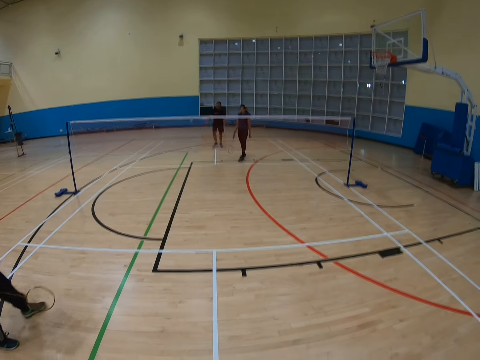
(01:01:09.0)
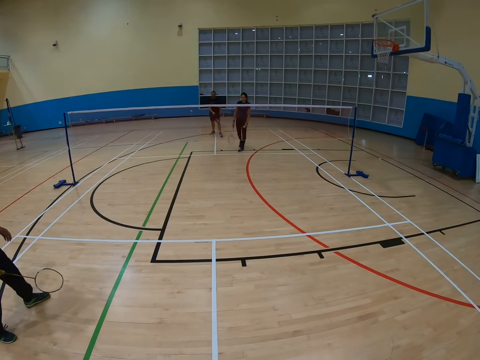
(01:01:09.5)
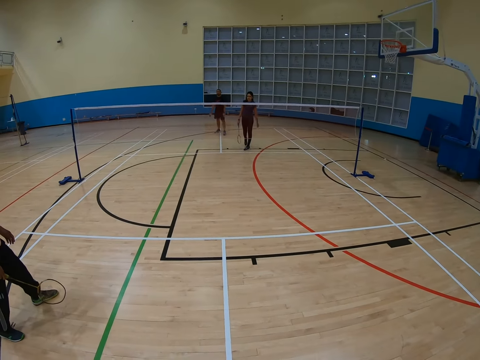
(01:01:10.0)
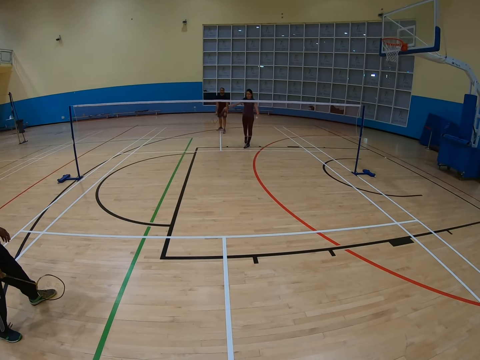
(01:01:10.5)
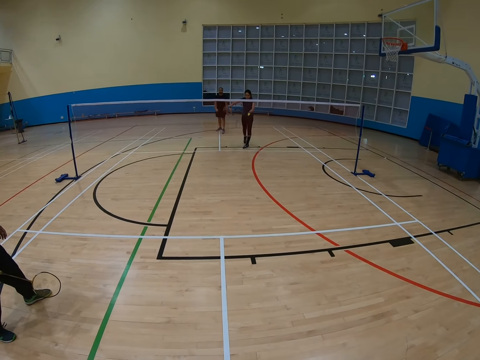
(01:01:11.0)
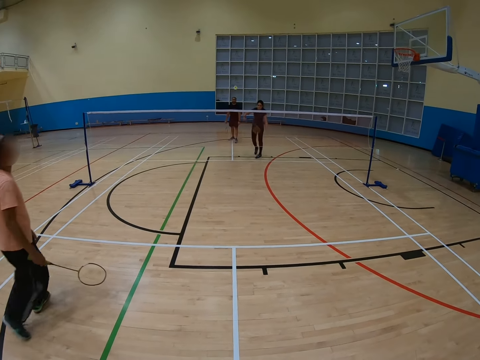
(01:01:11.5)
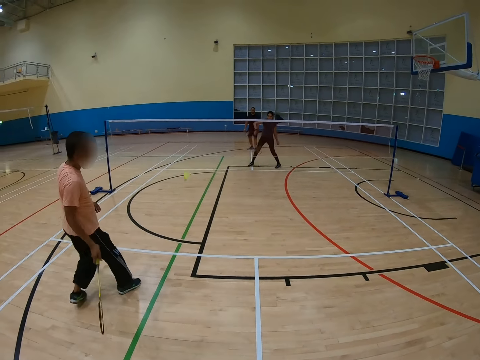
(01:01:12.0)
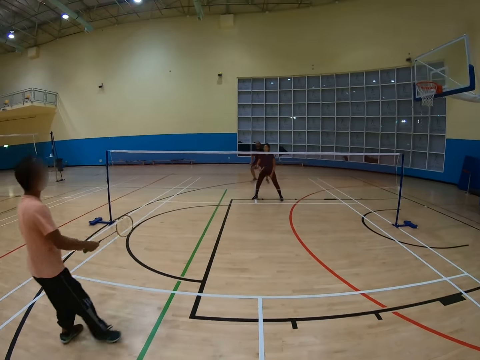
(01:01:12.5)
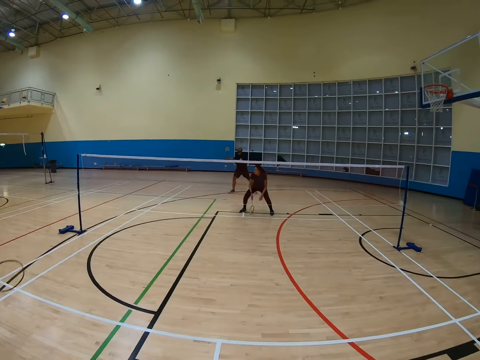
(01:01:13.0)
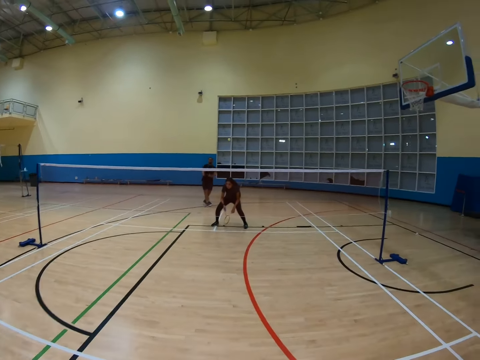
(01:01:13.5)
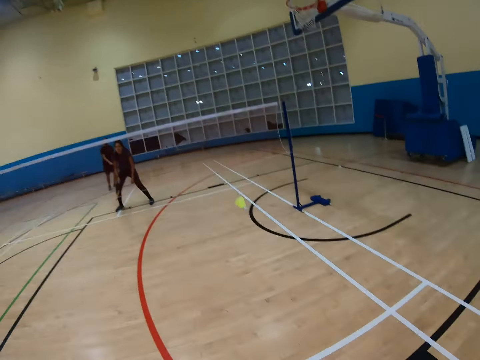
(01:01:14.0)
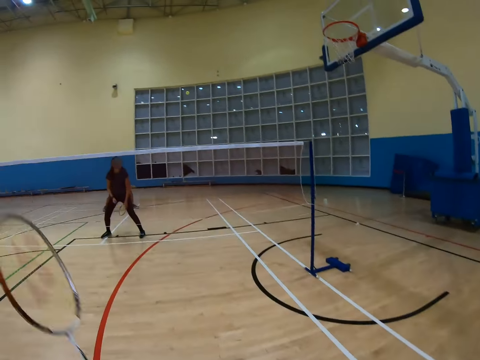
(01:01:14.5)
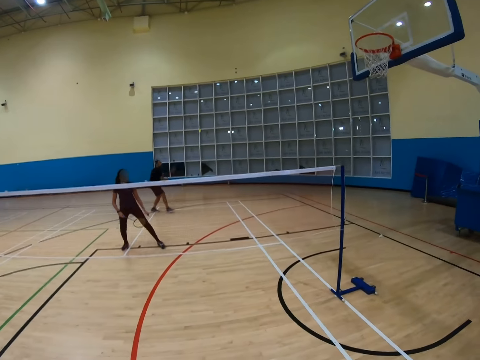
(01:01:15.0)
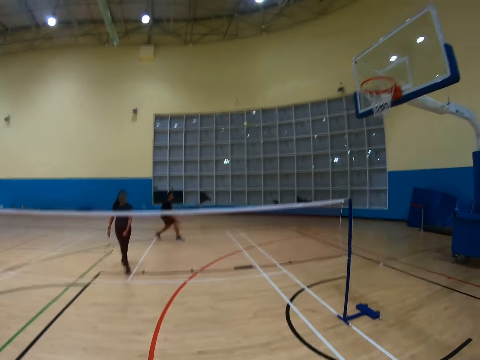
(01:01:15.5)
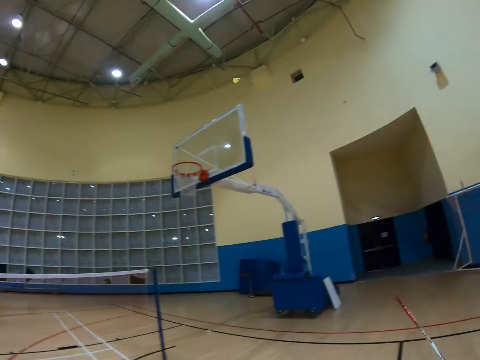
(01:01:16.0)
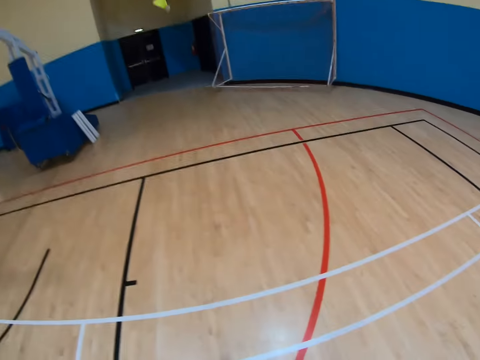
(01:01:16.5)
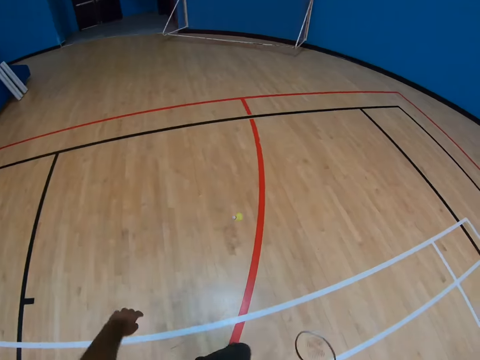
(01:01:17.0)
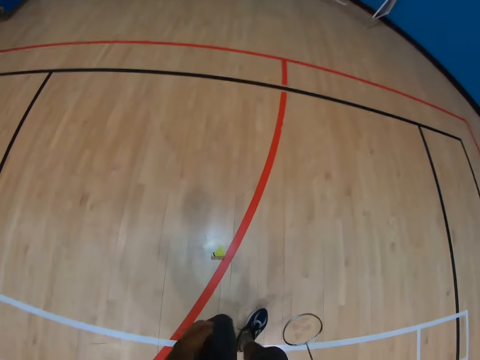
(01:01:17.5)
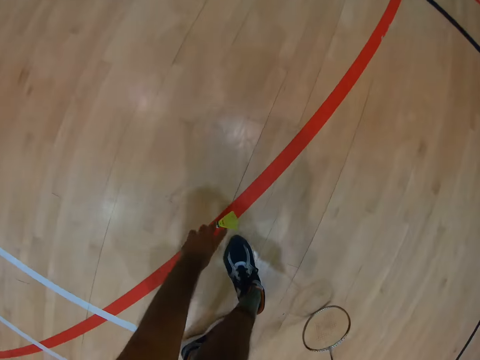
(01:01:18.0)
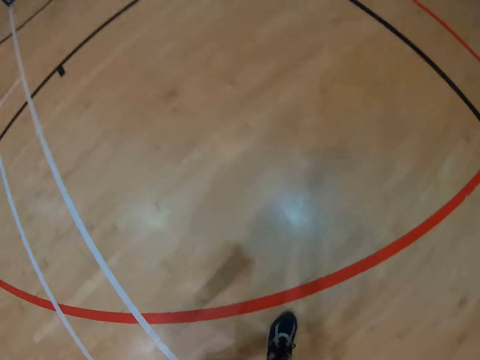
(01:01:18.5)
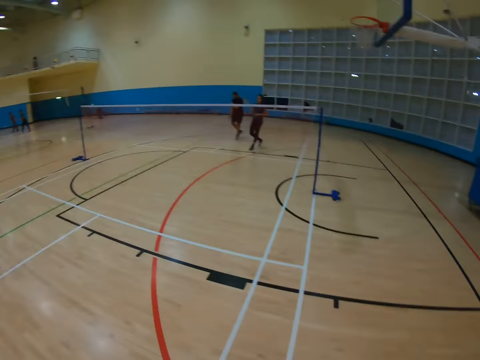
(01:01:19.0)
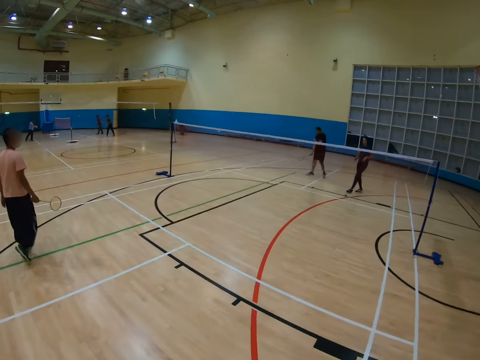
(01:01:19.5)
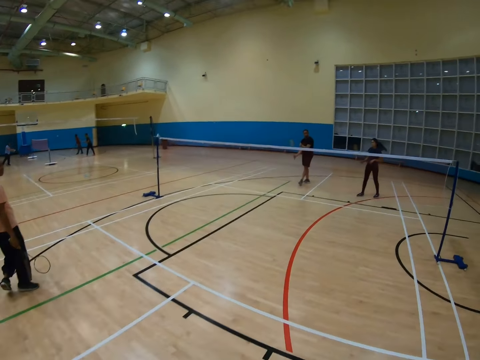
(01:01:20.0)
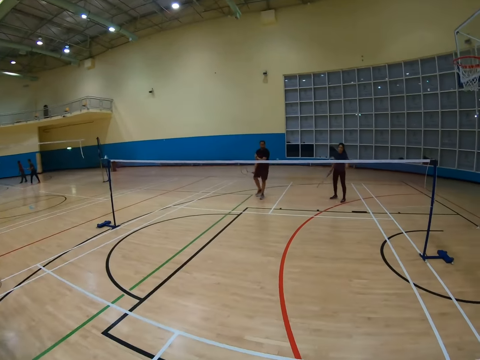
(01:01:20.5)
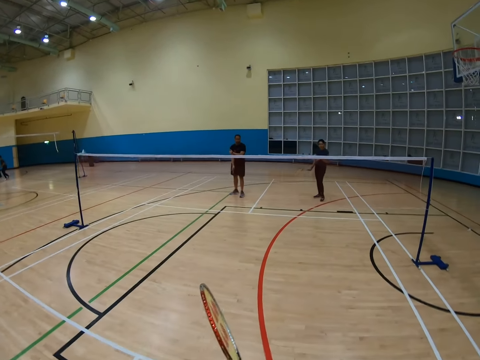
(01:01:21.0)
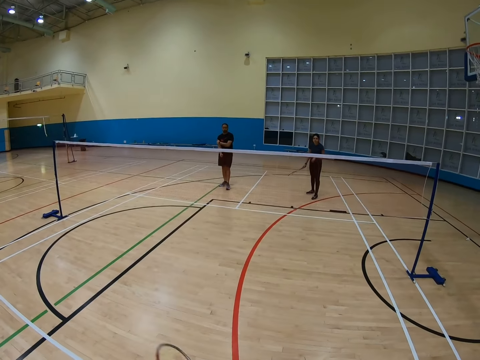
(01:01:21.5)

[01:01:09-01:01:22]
A man holds a racket and hits a shuttlecock with the racket. Another man hits the shuttlecock with the racket. A third man hits the shuttlecock with the racket. The camera wearer turns around. The third man hits the shuttlecock with the racket. The camera wearer turns around, bends down, turns around and walks around. The second man holds the racket.

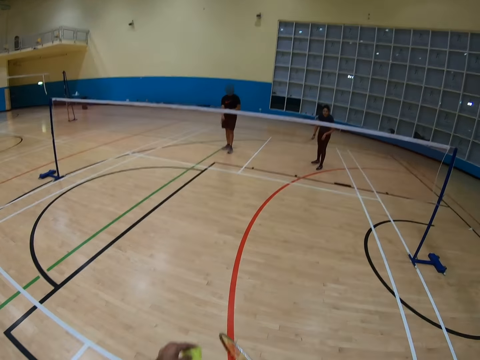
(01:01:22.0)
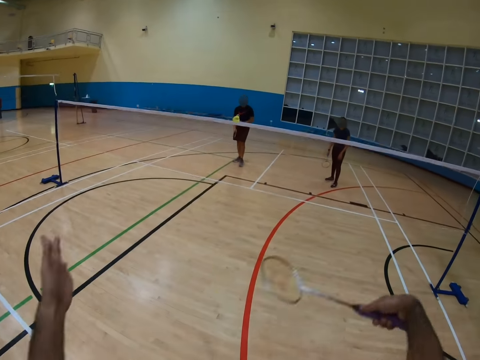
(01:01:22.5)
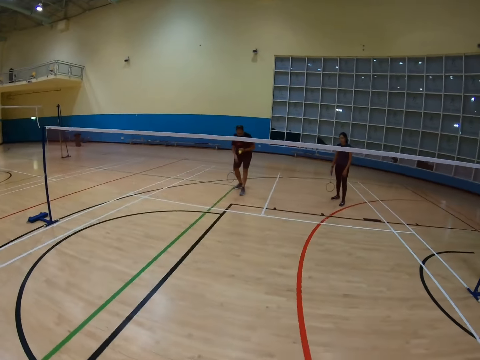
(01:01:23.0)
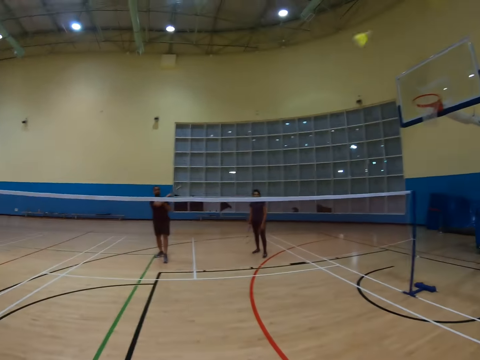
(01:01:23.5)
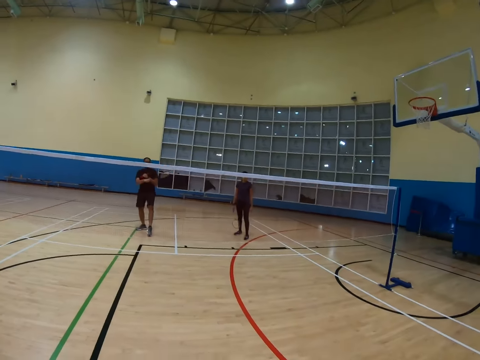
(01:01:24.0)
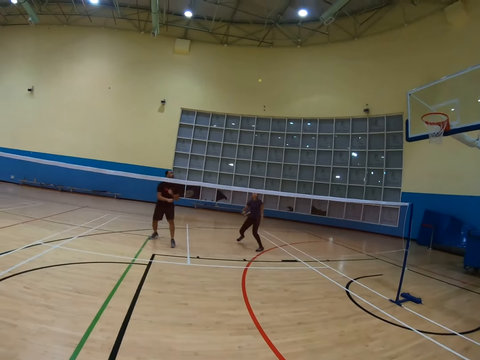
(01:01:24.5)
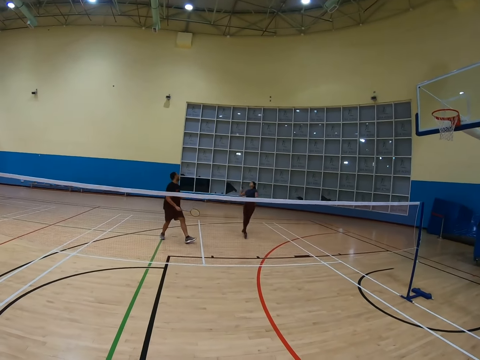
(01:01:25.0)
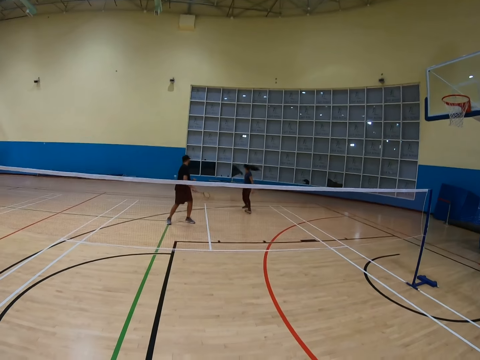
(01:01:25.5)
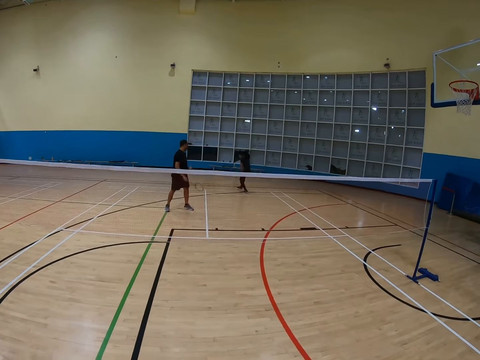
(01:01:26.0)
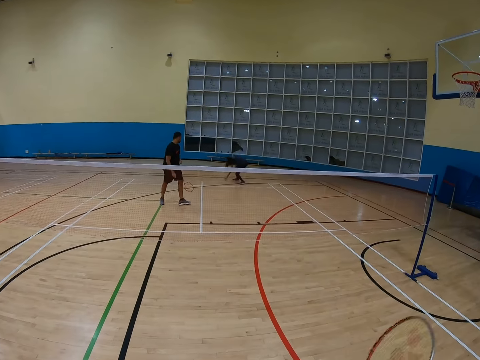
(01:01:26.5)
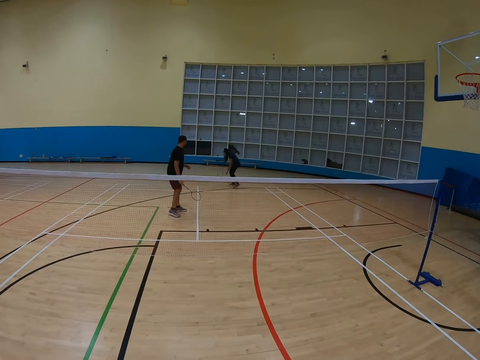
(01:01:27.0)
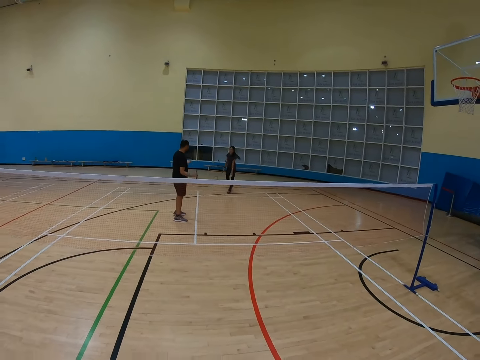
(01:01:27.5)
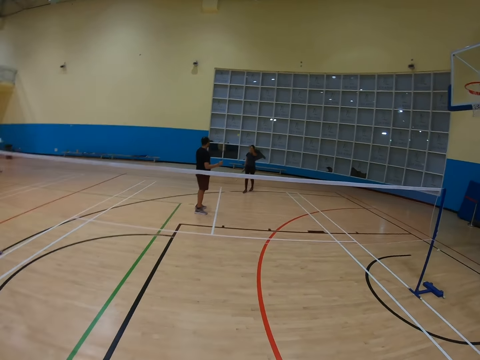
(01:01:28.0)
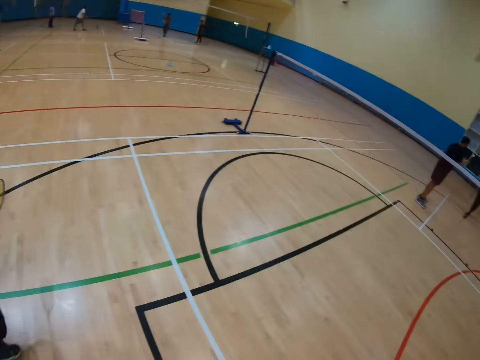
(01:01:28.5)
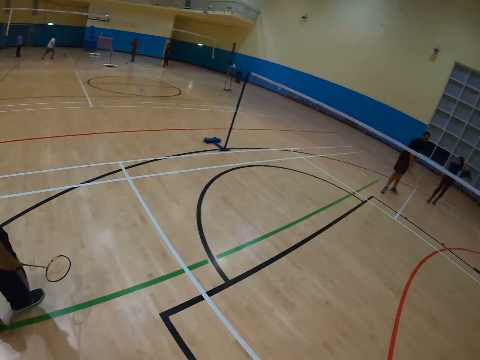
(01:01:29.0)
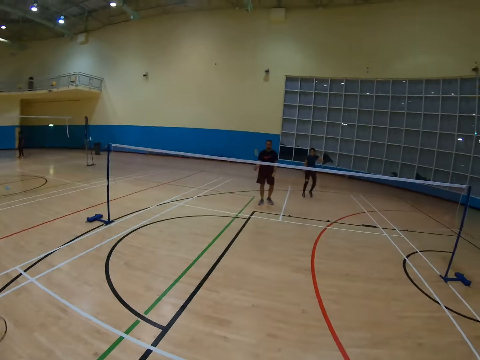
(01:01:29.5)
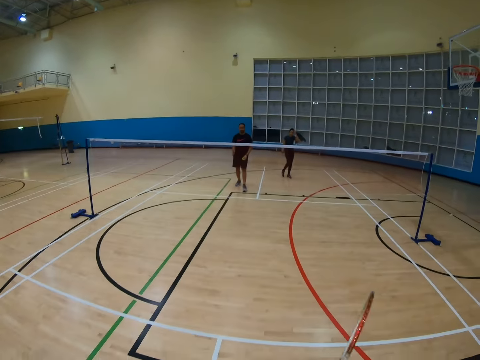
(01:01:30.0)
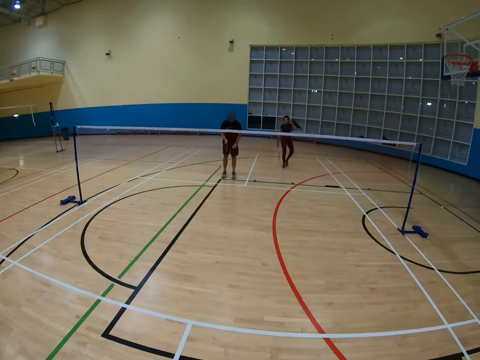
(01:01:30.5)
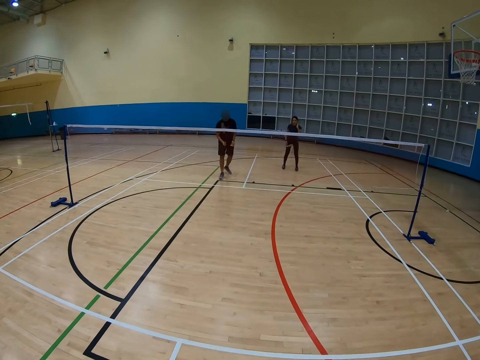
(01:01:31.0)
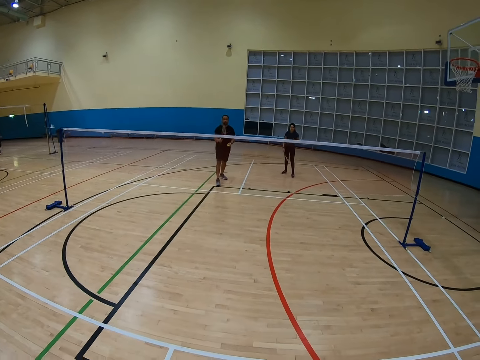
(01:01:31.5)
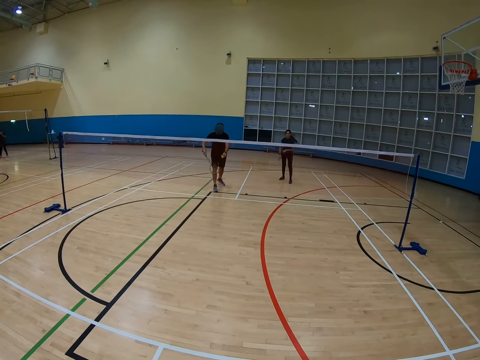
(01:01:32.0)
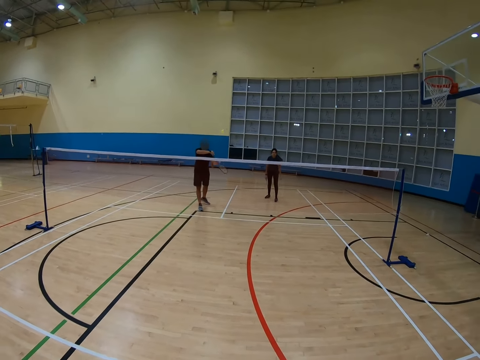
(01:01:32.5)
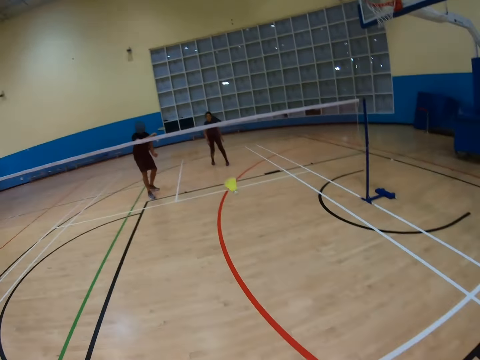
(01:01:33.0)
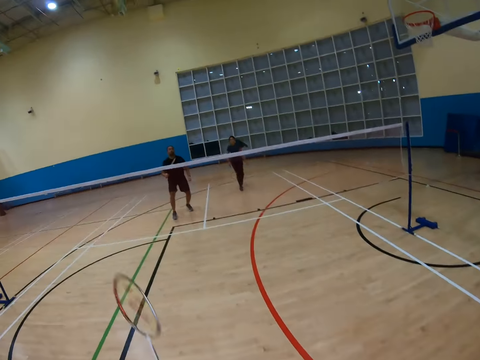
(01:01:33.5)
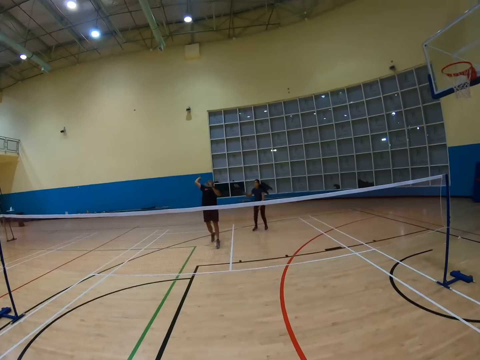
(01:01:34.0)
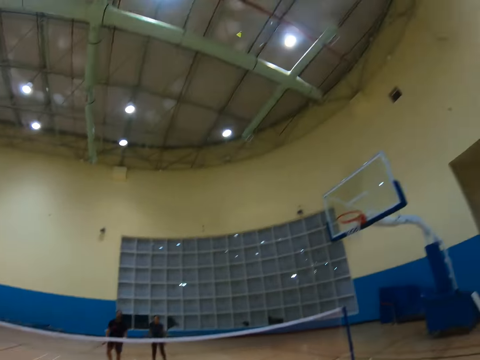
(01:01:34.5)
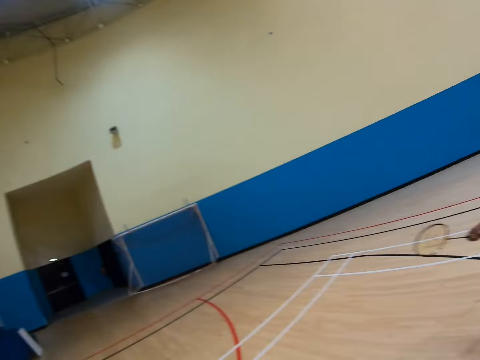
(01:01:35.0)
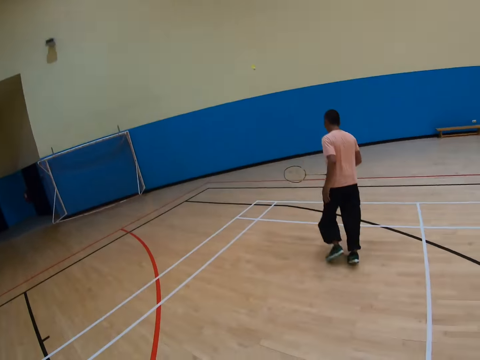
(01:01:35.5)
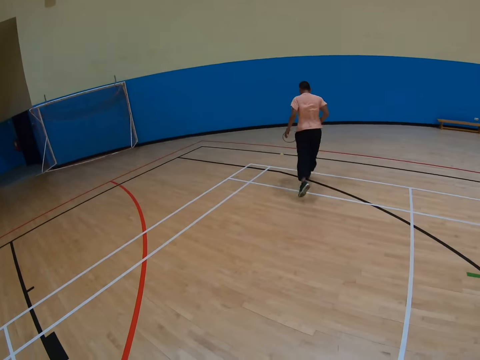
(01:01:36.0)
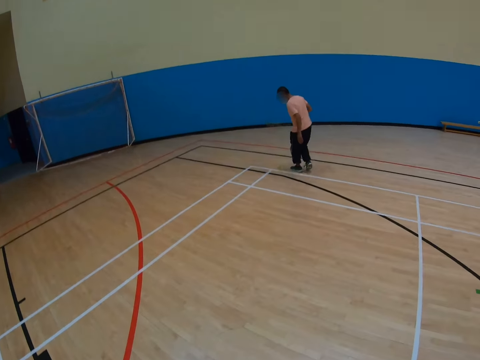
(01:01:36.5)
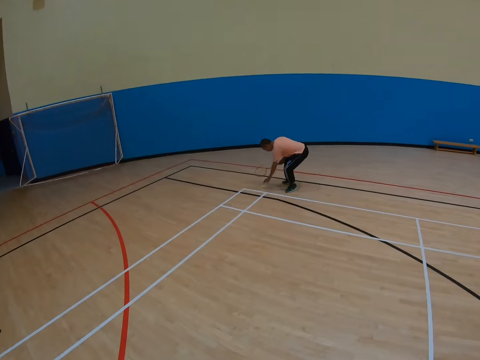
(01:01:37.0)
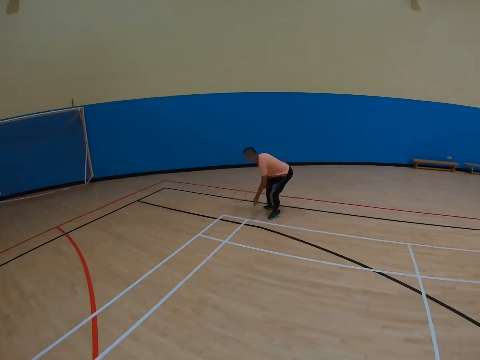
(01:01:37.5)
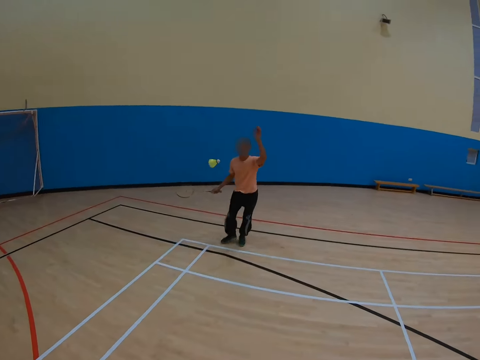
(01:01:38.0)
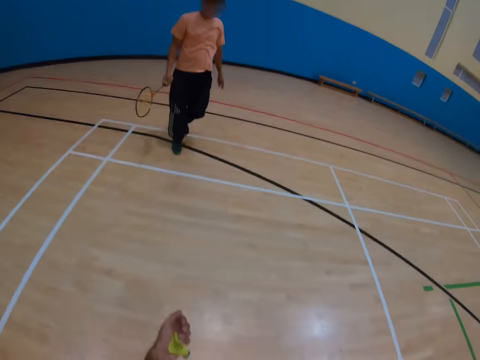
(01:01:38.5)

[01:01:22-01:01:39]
The camera wearer holds a racket. A person takes the shuttle. A man turns to the side. Another man bends down and throws a shuttlecock. The camera wearer turns around. The first man hits the shuttlecock with the racket. The camera wearer hits the shuttlecock with the racket. The first man hits the shuttlecock with the racket. The camera wearer turns around. A third man runs around, bends down and picks up the shuttlecock on the floor.
